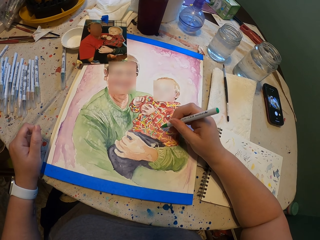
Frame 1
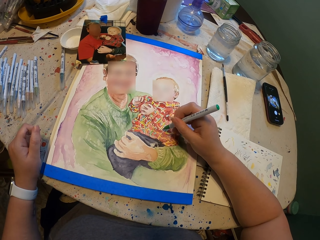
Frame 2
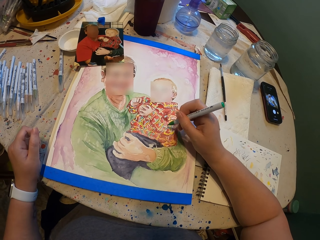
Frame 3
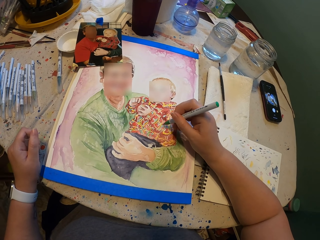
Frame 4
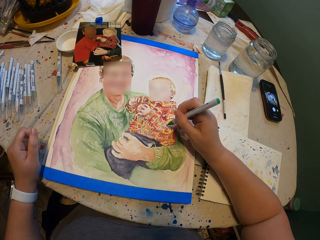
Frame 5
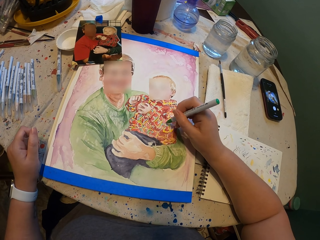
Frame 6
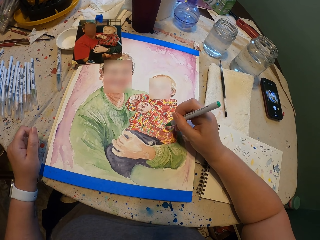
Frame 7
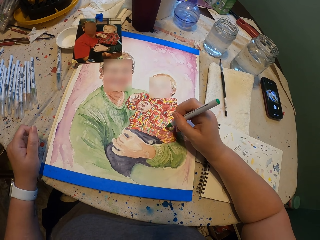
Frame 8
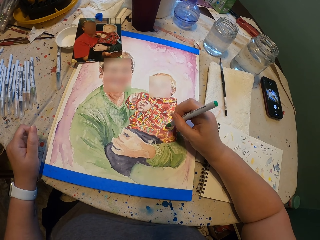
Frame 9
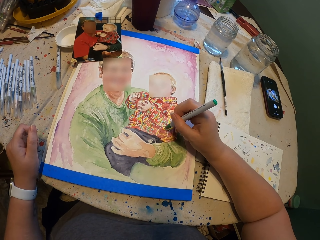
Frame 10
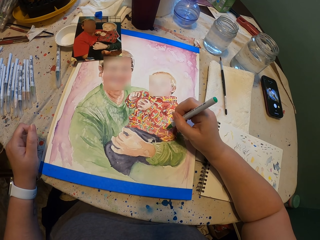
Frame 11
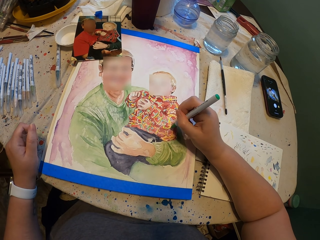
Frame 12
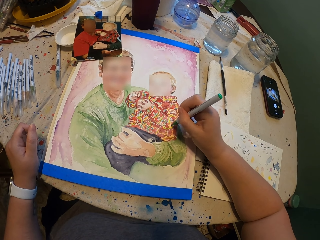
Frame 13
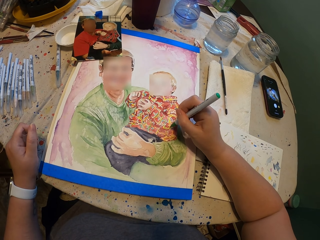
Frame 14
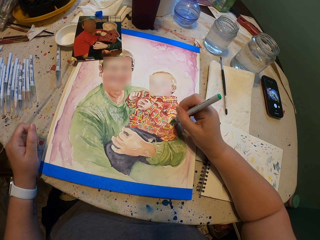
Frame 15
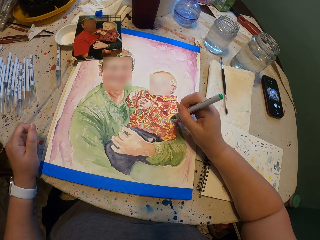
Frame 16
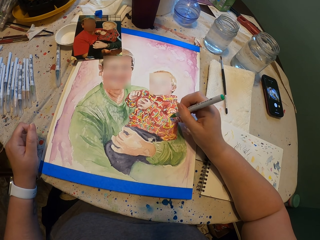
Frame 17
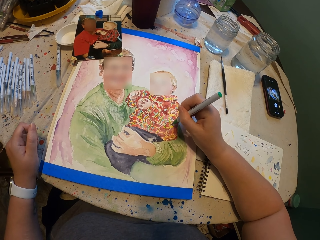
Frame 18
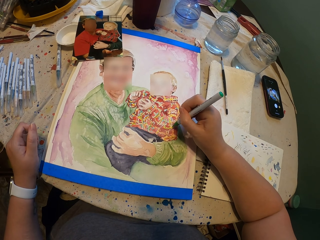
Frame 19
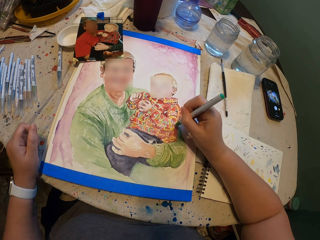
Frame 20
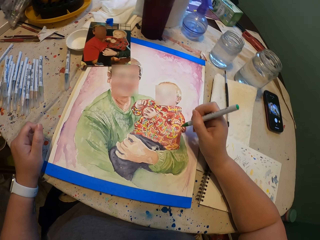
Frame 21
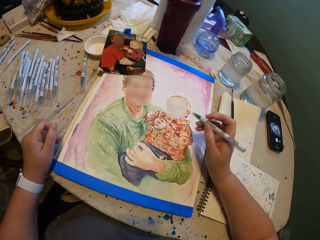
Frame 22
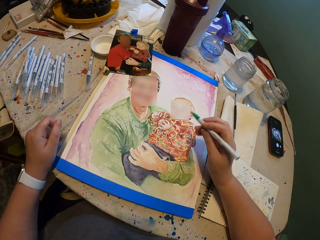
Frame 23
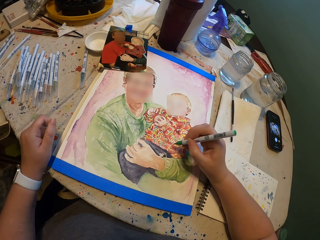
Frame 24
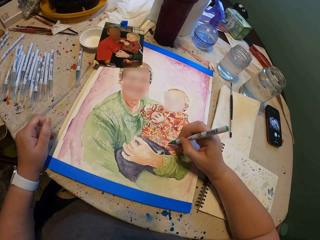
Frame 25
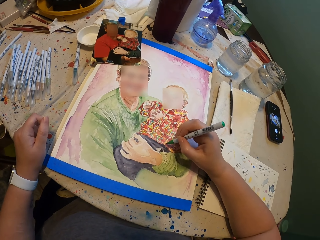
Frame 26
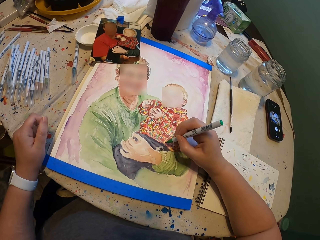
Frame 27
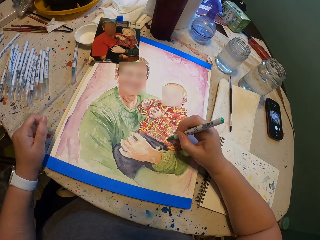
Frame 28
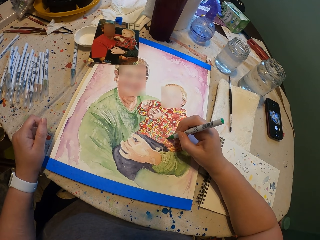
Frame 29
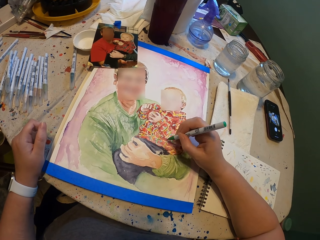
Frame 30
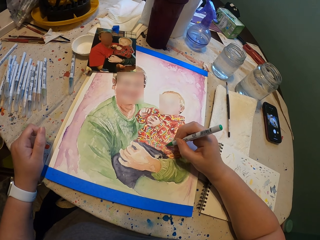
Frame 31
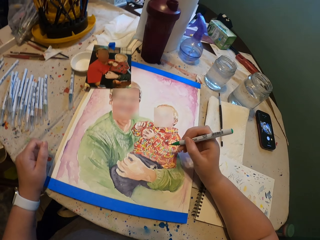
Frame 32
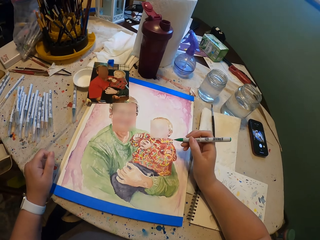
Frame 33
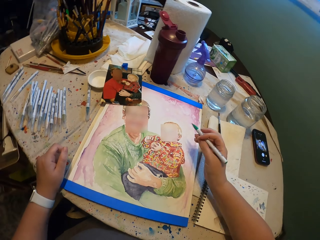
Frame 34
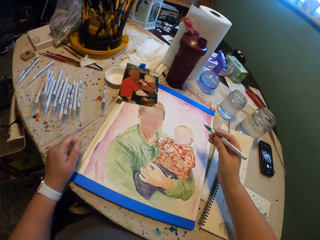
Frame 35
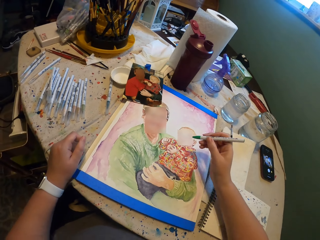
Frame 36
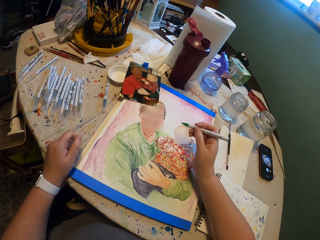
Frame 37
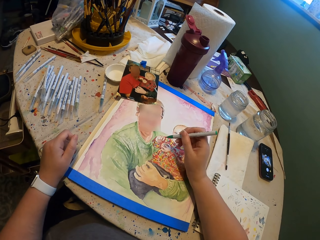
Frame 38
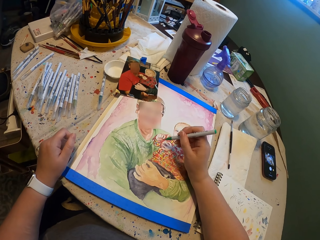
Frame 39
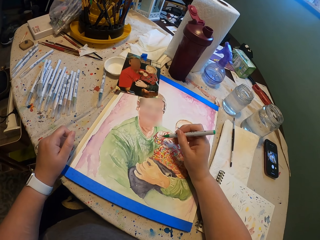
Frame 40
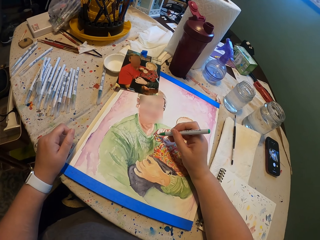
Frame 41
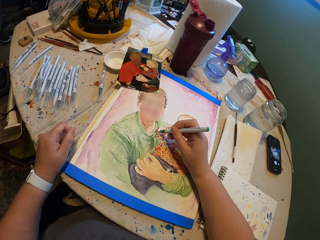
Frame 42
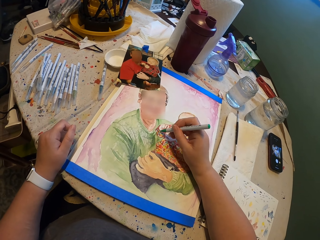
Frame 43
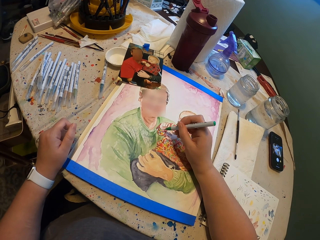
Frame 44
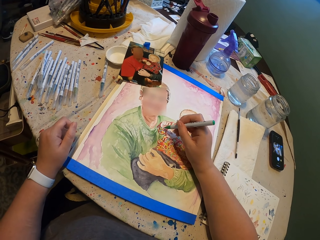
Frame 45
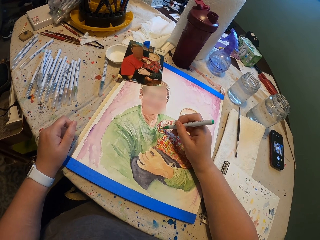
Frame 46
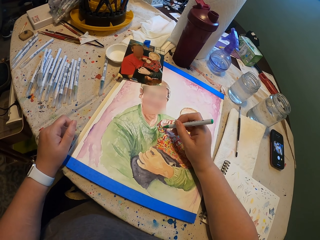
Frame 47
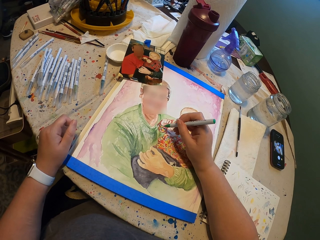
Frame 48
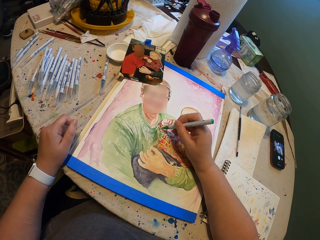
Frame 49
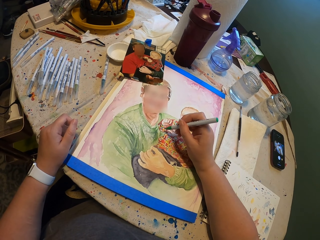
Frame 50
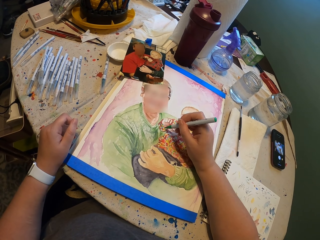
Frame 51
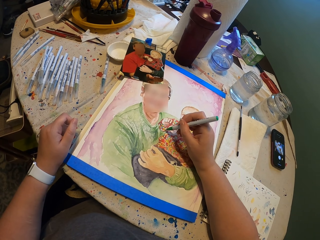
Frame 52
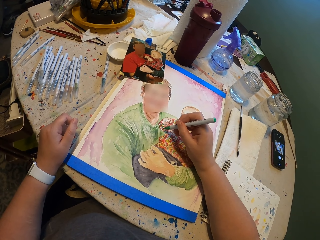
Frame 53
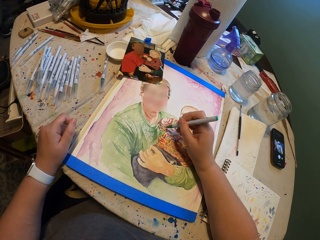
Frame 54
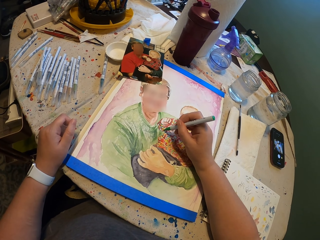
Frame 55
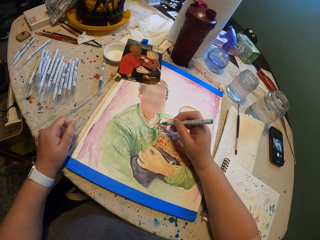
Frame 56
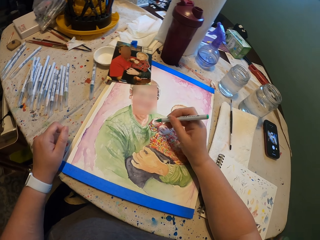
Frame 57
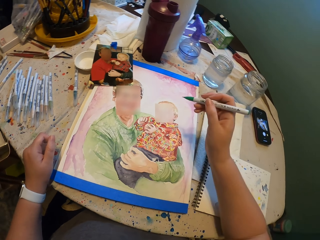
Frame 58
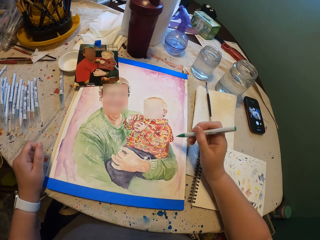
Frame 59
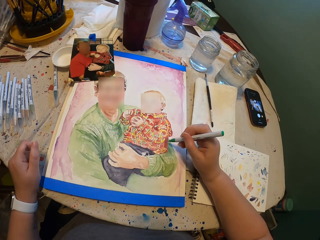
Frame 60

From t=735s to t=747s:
The camera wearer paints the picture.

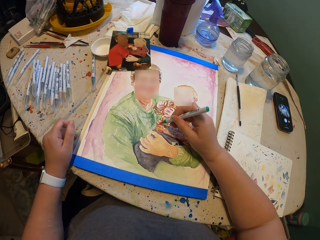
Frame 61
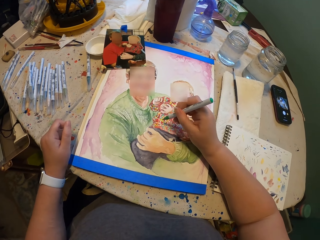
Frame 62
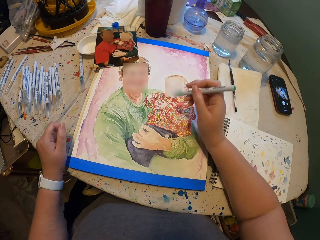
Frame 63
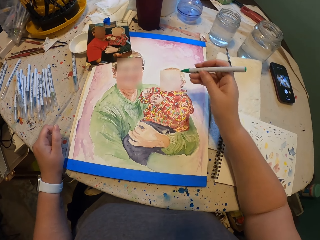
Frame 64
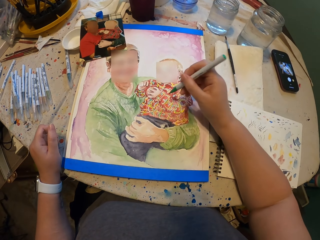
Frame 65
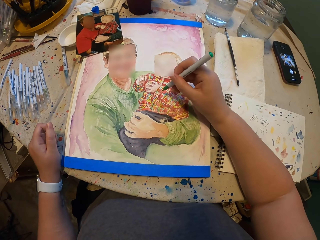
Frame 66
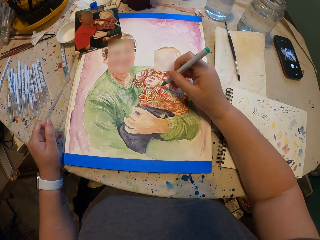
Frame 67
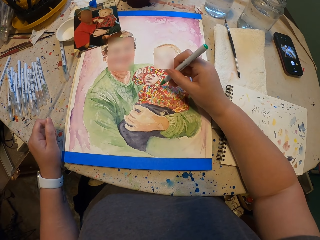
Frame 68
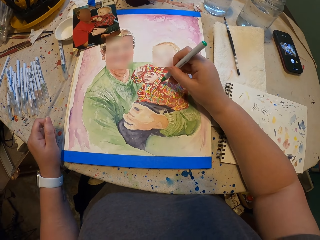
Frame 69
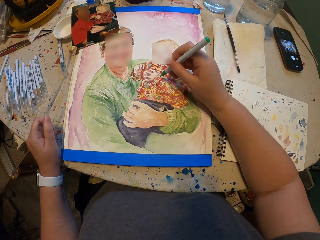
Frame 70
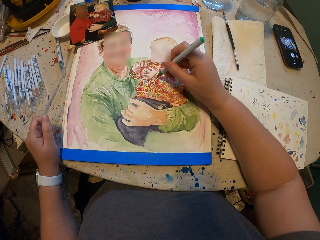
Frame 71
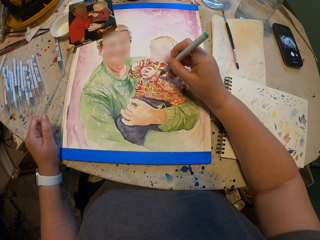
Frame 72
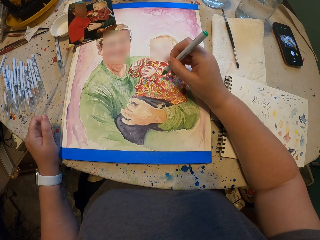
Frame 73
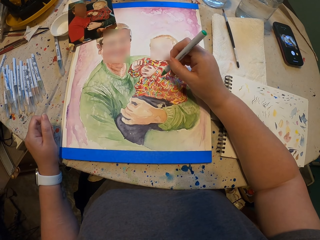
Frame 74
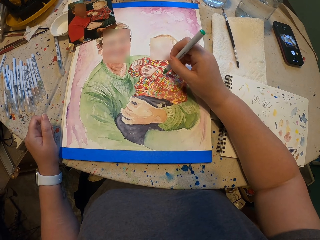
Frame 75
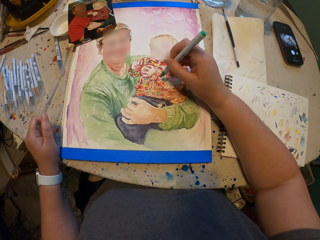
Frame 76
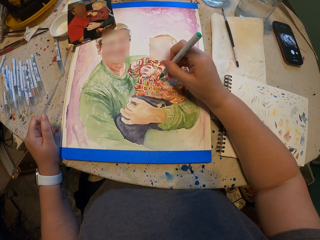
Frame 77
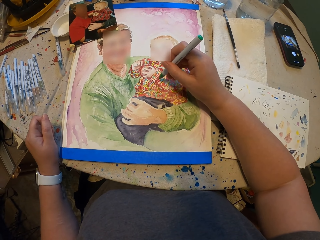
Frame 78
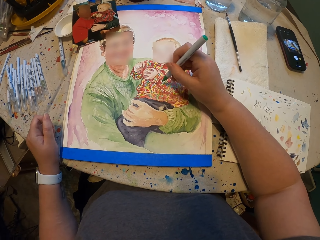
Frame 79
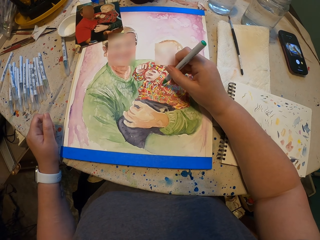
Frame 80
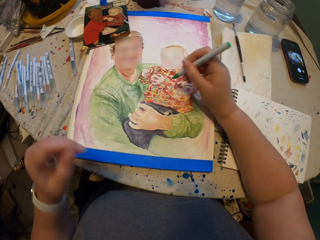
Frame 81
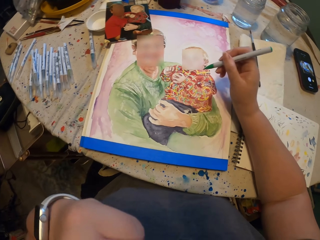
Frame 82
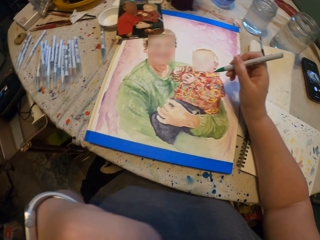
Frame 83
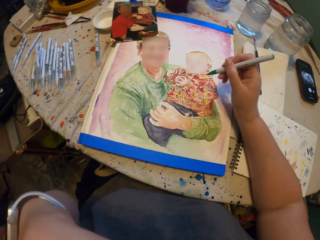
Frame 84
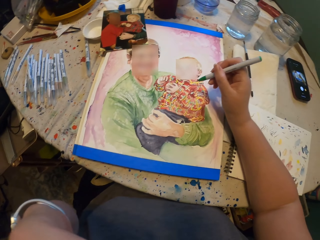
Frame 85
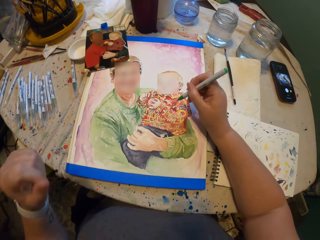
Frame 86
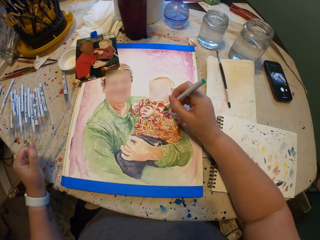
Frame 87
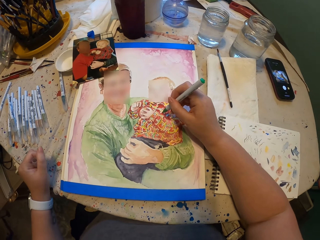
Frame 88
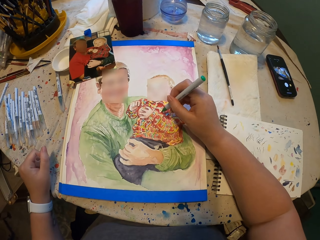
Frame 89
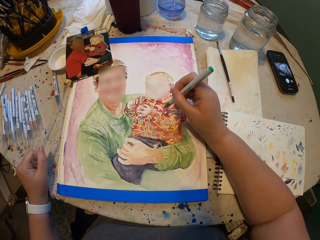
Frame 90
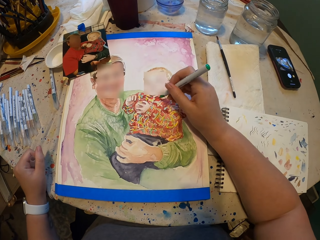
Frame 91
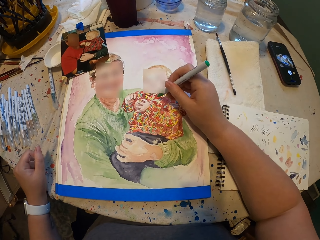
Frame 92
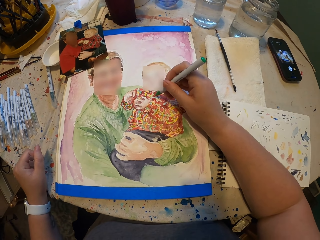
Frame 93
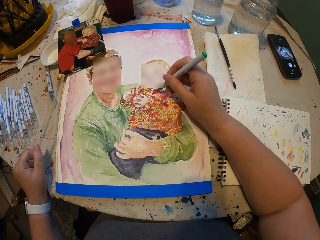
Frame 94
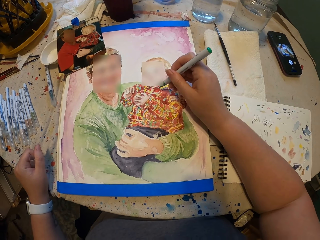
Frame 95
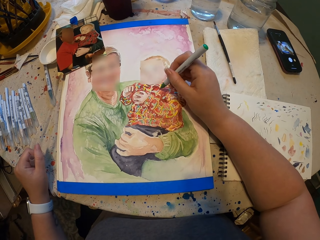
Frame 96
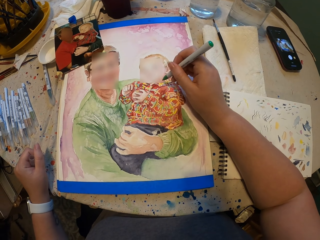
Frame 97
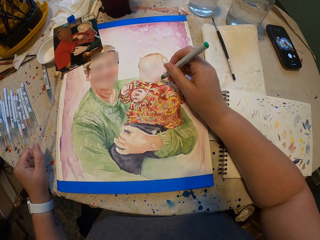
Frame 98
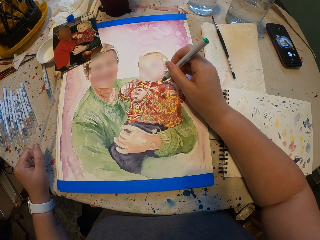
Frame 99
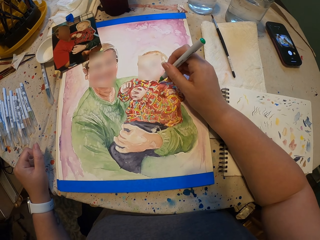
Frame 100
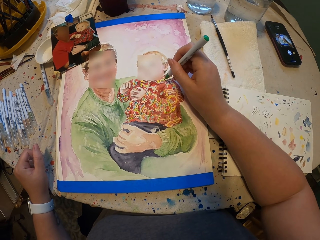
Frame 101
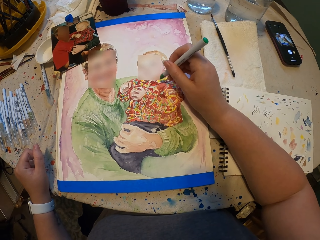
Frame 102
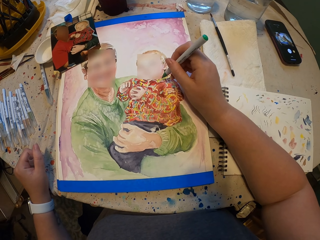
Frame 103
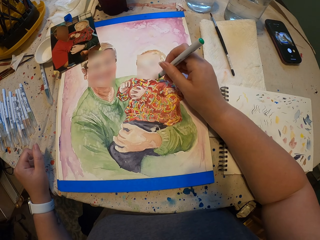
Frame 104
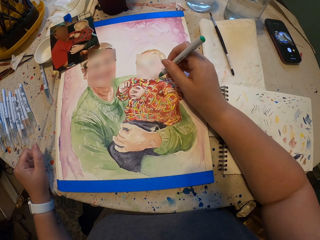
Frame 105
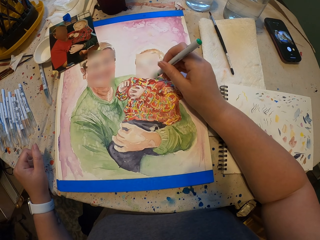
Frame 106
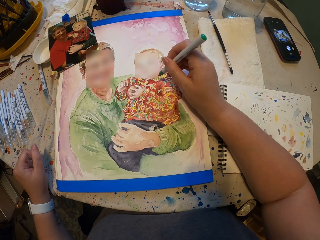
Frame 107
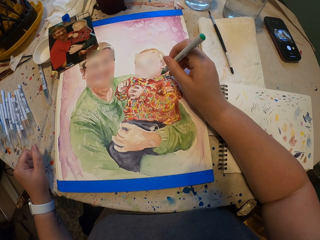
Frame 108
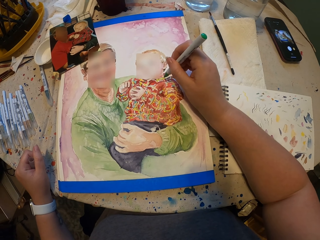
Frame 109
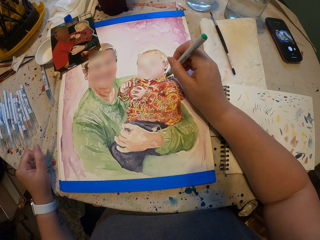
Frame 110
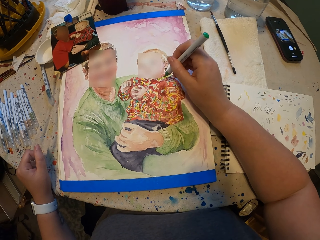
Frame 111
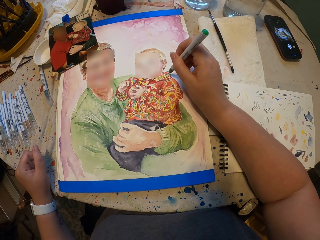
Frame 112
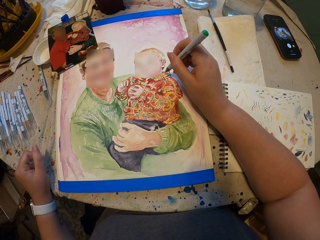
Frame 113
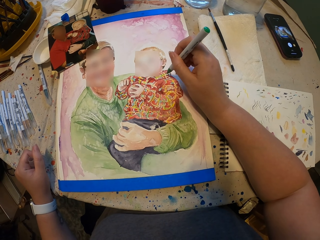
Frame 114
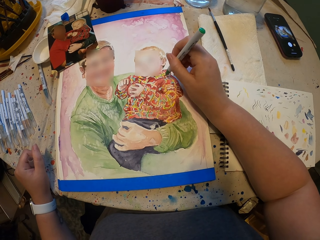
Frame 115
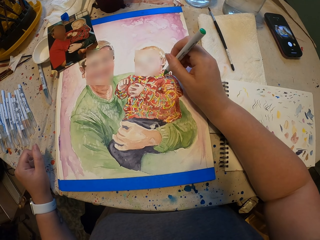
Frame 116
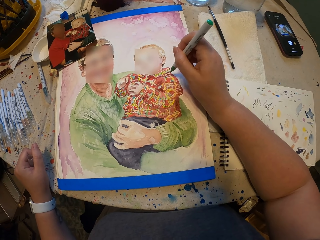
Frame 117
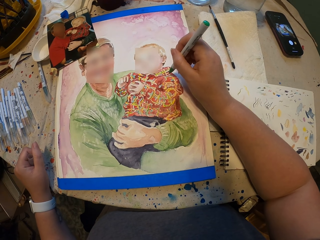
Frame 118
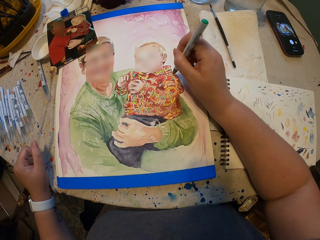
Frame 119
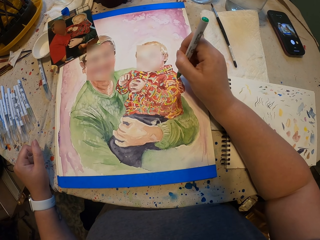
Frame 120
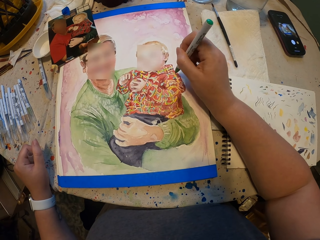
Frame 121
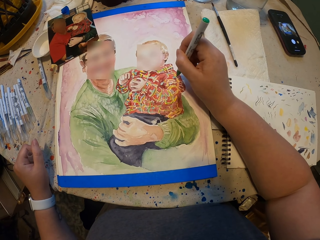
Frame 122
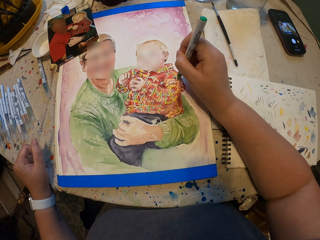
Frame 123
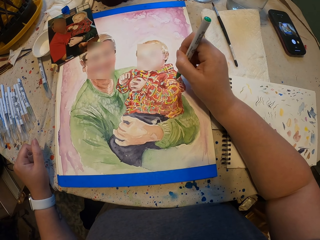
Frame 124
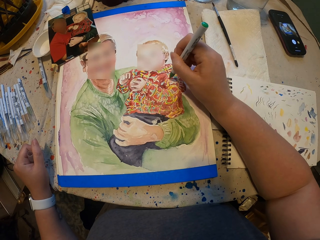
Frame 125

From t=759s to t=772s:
The camera wearer paints the picture. They rub the face with the left hand. They place the left hand on the table. They paint the picture.
